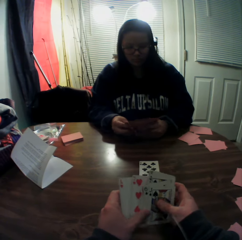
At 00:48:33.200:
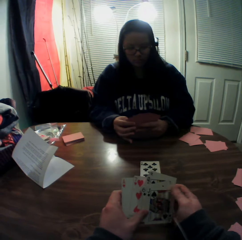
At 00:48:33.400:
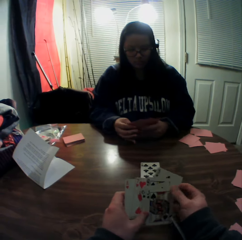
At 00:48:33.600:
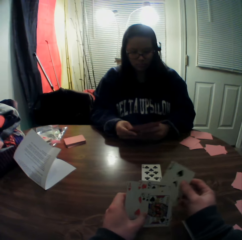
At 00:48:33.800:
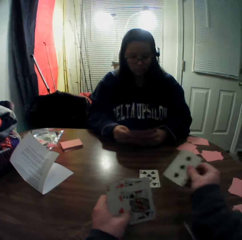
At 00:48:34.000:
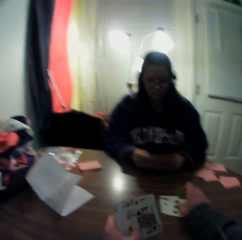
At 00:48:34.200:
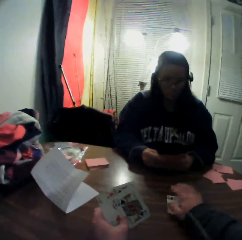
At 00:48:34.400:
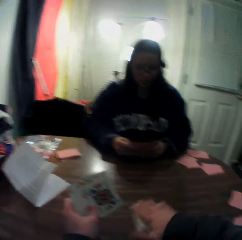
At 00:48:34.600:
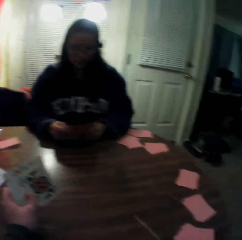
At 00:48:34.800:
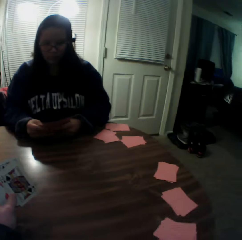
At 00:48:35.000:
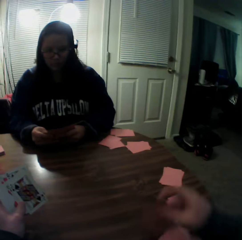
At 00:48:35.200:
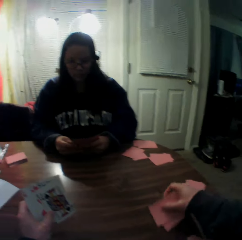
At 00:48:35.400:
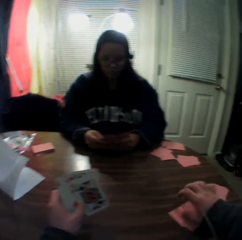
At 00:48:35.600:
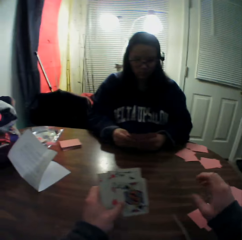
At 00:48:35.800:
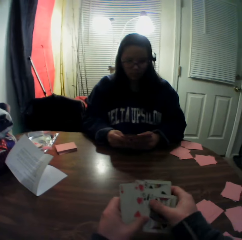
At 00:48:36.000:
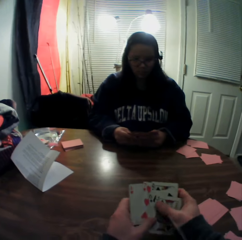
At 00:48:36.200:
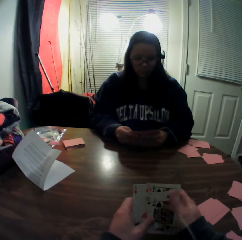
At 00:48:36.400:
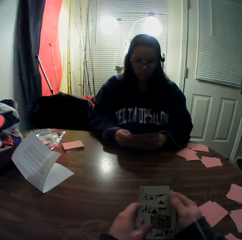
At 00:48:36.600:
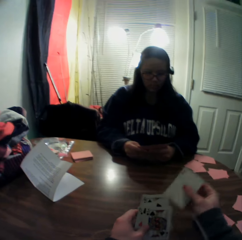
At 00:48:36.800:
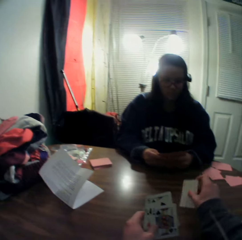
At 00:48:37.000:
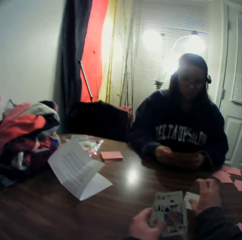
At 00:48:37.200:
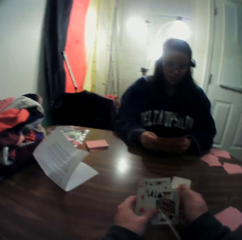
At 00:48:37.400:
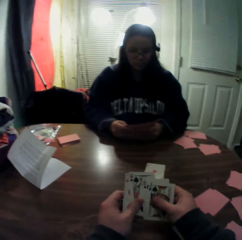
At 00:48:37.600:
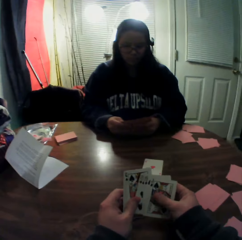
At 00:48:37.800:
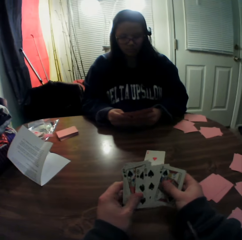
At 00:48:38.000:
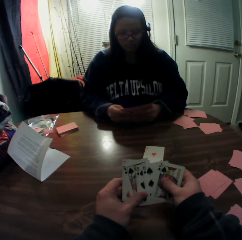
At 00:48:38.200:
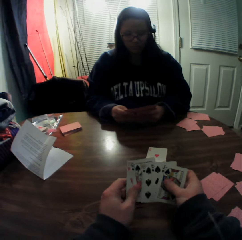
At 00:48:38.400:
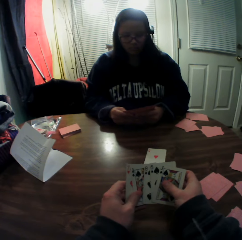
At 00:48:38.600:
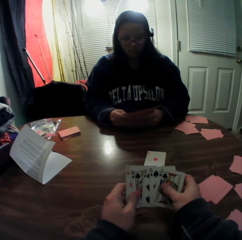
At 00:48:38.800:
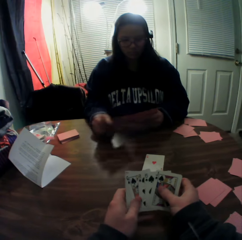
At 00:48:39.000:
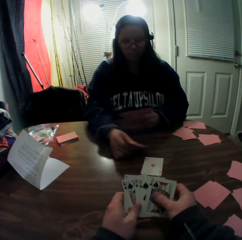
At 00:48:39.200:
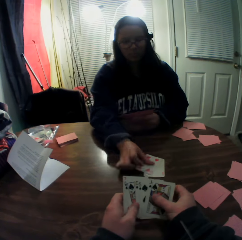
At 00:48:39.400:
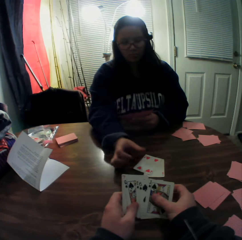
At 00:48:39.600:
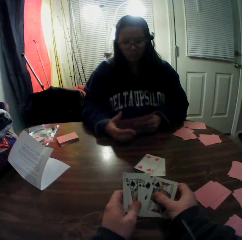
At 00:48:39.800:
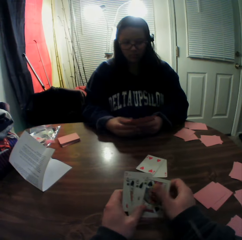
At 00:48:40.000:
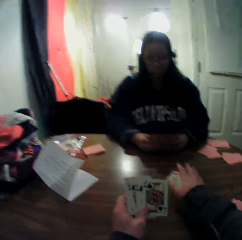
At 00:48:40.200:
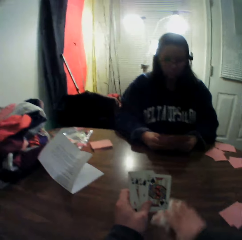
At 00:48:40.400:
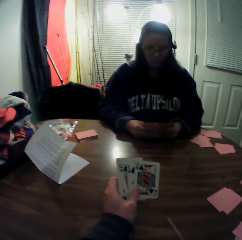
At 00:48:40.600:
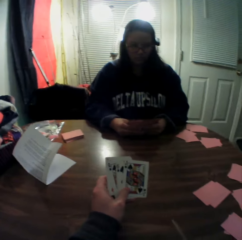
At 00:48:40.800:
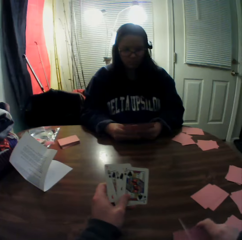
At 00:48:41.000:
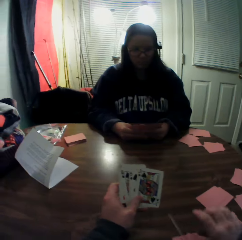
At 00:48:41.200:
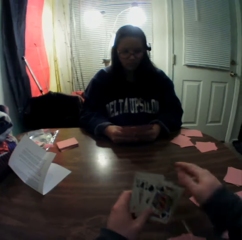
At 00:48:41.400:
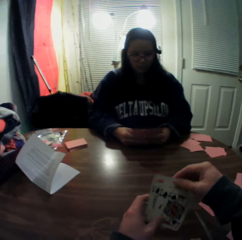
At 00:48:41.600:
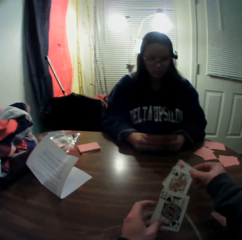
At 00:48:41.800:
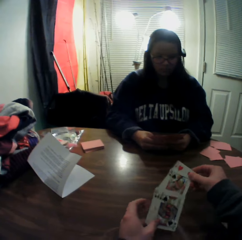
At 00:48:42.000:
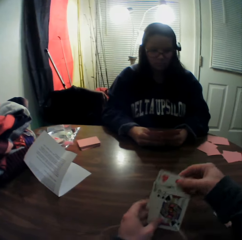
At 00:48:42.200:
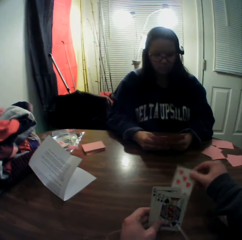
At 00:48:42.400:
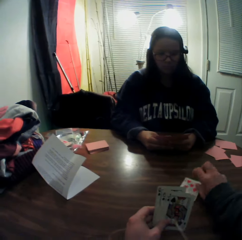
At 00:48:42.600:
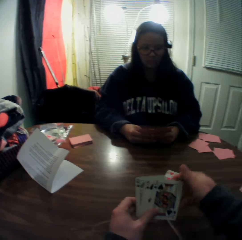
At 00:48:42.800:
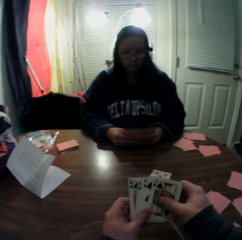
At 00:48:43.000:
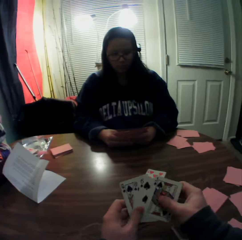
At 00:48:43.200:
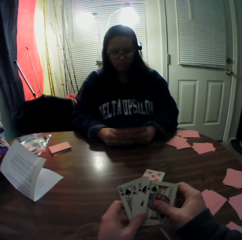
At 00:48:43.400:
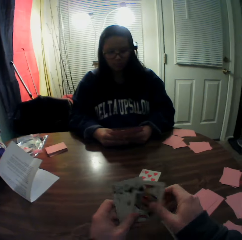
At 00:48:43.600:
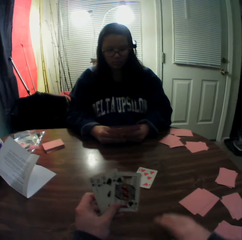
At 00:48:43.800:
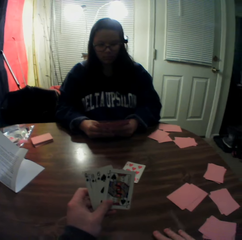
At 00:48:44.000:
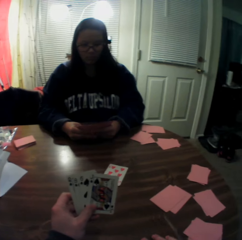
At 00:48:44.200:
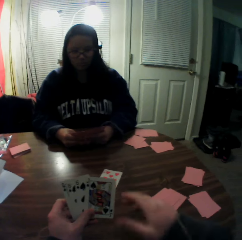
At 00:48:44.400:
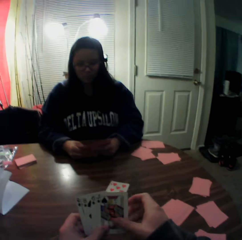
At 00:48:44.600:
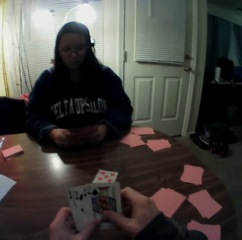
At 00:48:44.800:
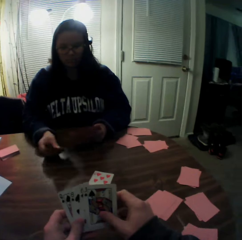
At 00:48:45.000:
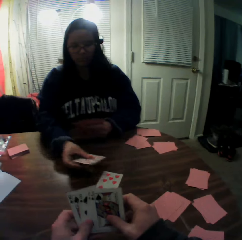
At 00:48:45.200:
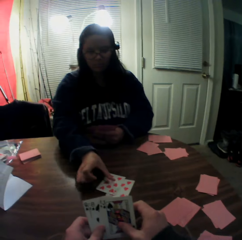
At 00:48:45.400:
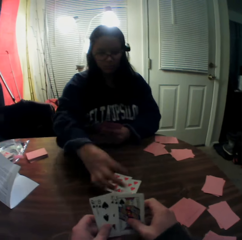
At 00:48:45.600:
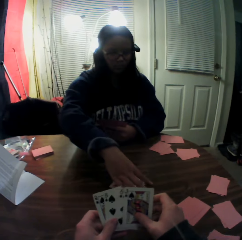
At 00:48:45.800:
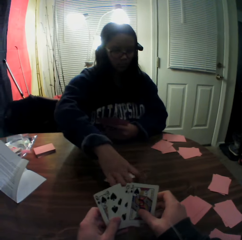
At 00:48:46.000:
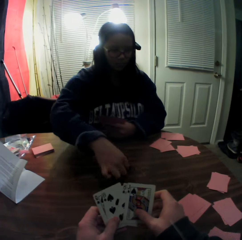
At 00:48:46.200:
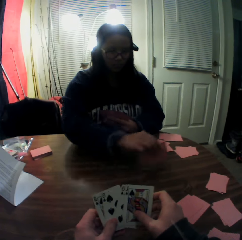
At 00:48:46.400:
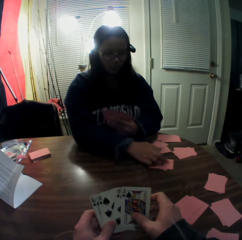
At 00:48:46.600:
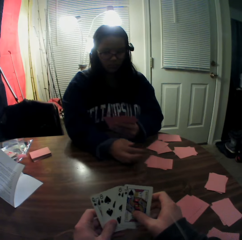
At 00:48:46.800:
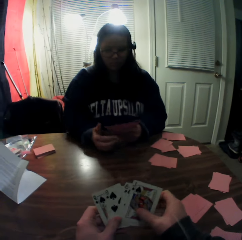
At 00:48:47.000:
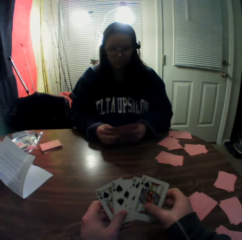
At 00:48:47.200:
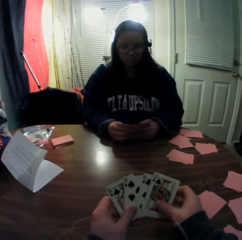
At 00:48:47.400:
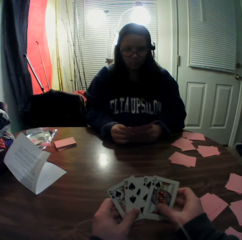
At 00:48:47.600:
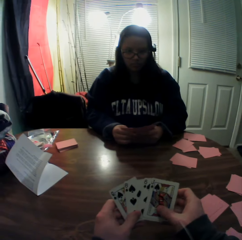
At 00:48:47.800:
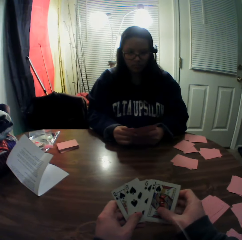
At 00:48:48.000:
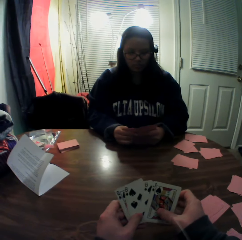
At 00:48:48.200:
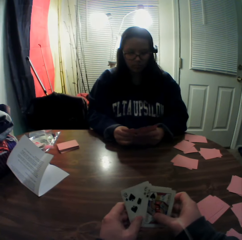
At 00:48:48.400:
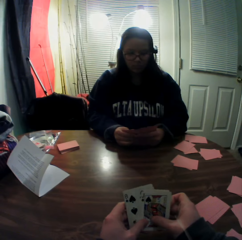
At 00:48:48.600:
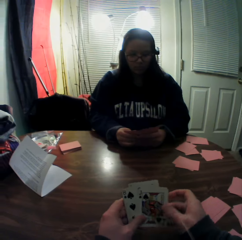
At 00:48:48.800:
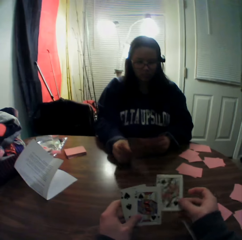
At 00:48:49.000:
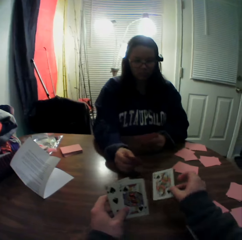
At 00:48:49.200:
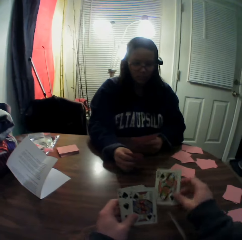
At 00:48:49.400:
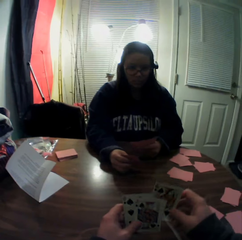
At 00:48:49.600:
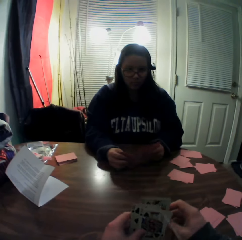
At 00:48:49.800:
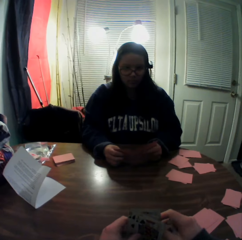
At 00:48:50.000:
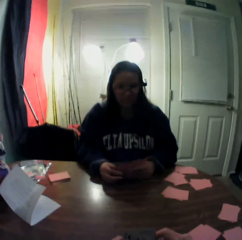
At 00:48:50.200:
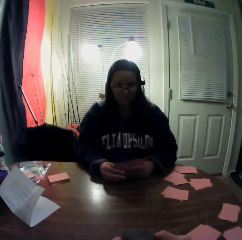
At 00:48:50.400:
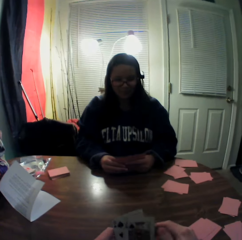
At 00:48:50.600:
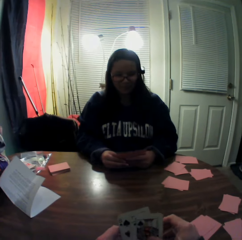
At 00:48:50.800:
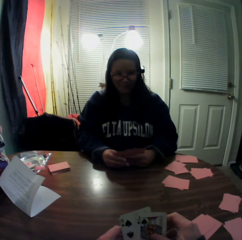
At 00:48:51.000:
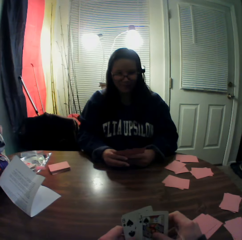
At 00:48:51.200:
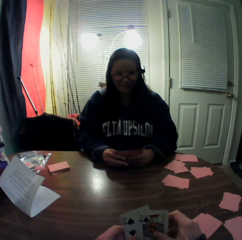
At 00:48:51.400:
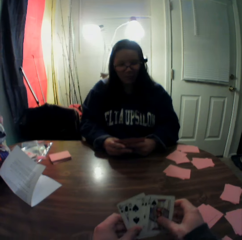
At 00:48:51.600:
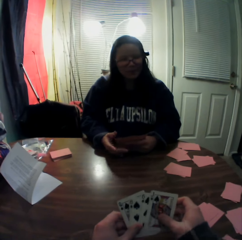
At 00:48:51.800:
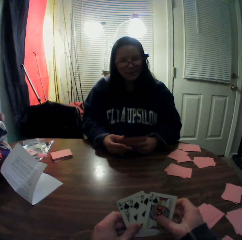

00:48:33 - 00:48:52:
The camera wearer picks a card from the stack of cards in his hands with his right hand. He drops the card onto the table. He slides the playing cards on the table. He packs the stack of cards on the table with his right hand. He places the cards onto the table. He picks a card from the stack of cards in his hands with his right hand. He drops the card onto the table. A woman picks a card from the stack of cards in her hands with her right hand. She places the card onto the table. The camera wearer packs the stack of cards on the table with his right hand. He slides the playing cards on the table. He places the cards onto the table. He picks two cards from the stack of cards in his hands with his right hand. He returns a card to the stack of cards in his hands with his right hand. He drops the card onto the table. He touches the table. The woman picks a card from the stack of cards in her hands with her right hand. She places the card onto the table. She packs the stack of cards on the table with her right hand, picks the playing cards from the table, and drops the cards onto the table. The camera wearer picks a card from the stack of cards in his hands with his right hand. He holds the playing card. He returns the card to the stack of cards in his hands with his right hand.

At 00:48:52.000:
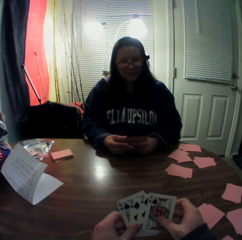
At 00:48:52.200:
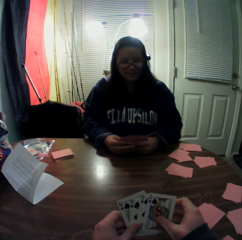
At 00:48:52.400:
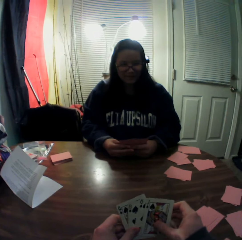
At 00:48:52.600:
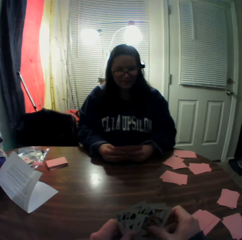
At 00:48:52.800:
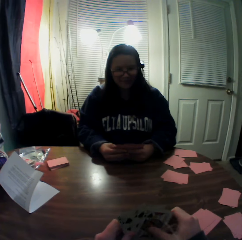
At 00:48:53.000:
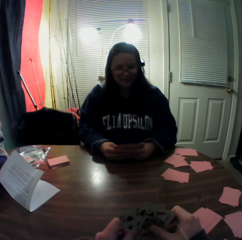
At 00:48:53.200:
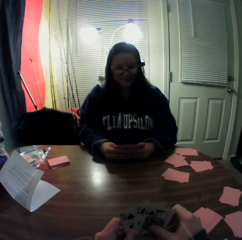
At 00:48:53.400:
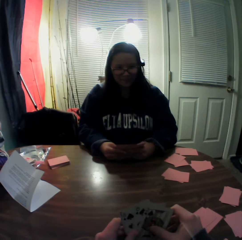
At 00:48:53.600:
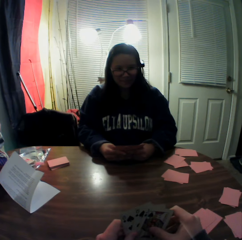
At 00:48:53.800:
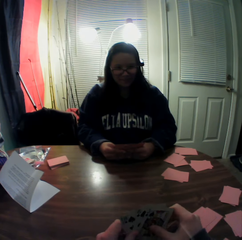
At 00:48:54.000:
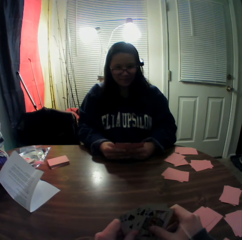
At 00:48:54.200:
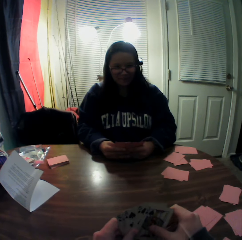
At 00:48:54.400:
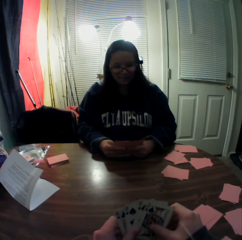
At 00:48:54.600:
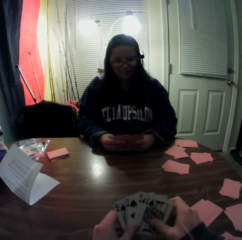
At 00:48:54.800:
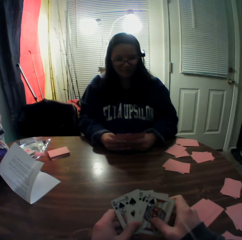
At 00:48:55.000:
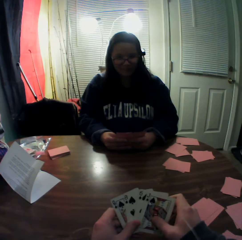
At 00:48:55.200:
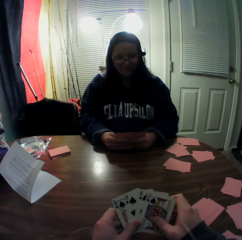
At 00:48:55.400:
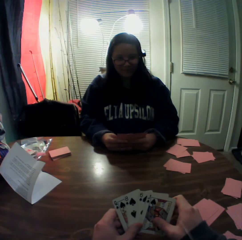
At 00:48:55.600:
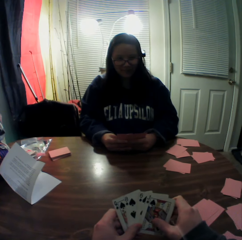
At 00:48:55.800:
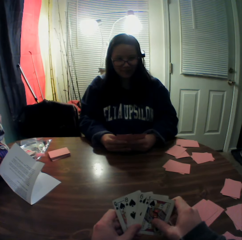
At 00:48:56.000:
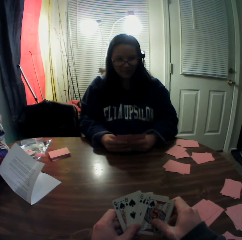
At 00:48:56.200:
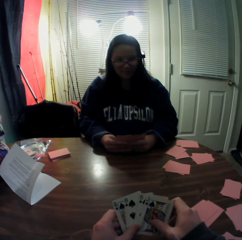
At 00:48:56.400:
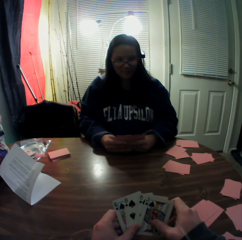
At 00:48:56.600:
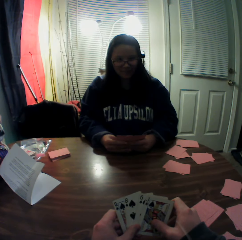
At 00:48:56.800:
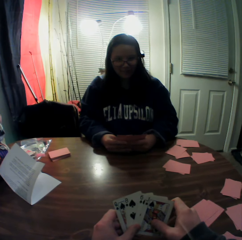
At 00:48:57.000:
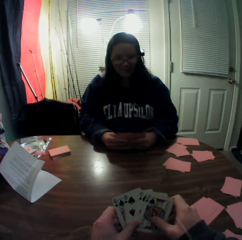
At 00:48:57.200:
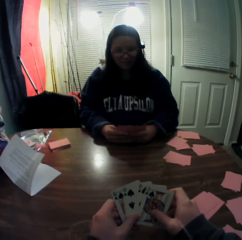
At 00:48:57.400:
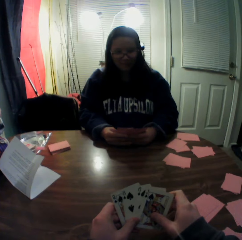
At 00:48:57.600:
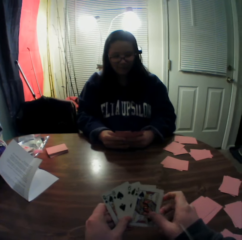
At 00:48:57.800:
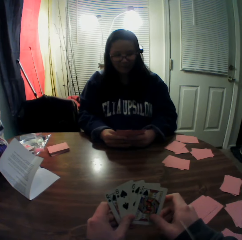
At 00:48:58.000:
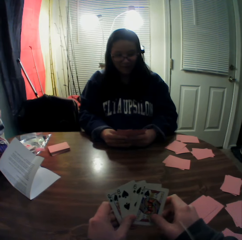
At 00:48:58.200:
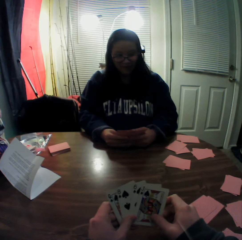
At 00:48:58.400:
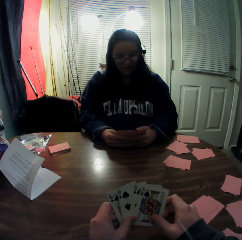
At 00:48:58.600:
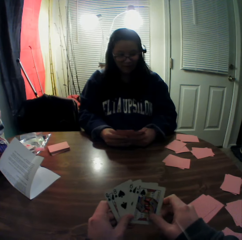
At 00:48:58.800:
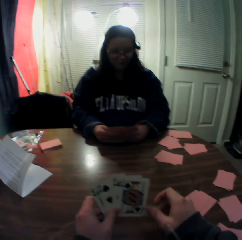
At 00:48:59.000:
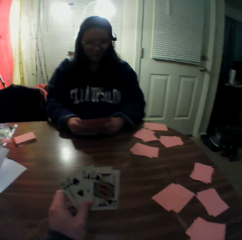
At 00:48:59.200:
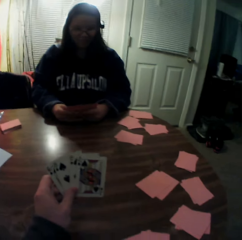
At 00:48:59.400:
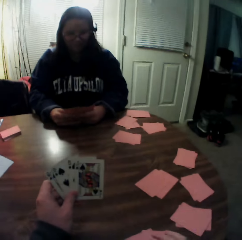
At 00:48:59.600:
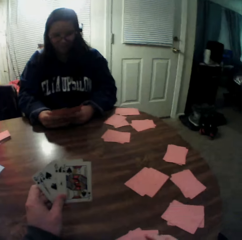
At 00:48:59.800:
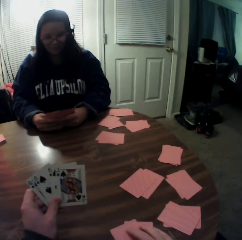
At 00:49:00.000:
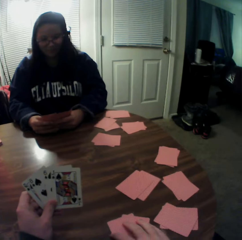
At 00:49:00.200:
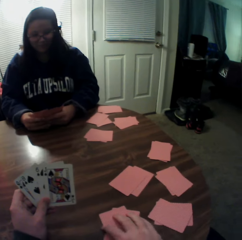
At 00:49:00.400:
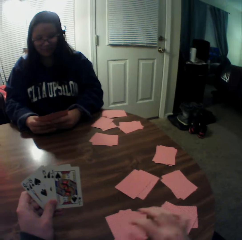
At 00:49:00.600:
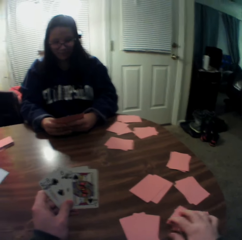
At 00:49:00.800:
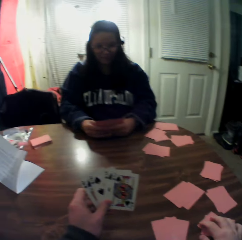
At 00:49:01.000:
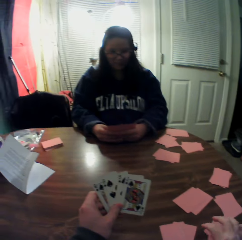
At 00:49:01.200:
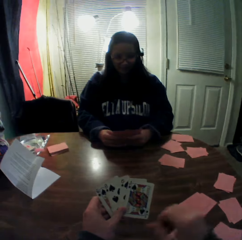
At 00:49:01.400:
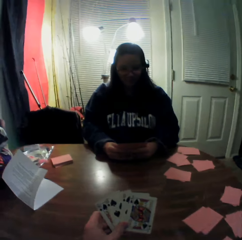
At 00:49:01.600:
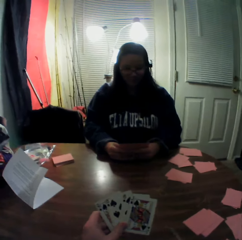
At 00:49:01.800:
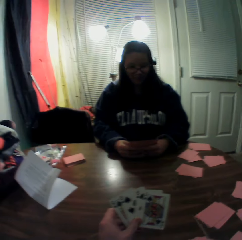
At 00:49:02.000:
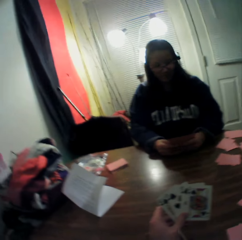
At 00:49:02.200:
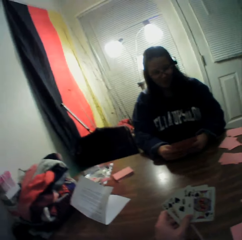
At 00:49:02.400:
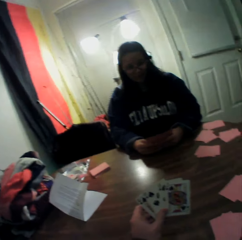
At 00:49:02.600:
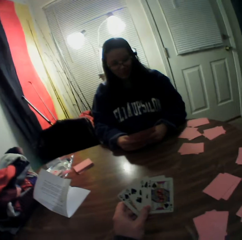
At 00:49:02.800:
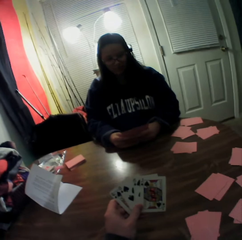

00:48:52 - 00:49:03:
The camera wearer moves the stack of cards on the table with his right hand.
